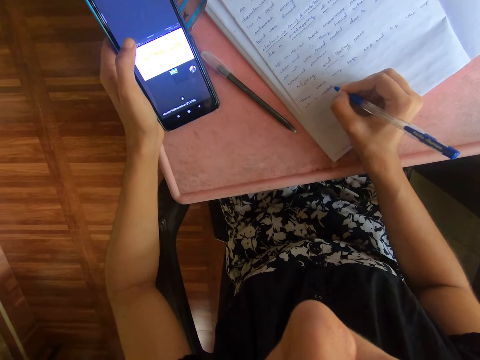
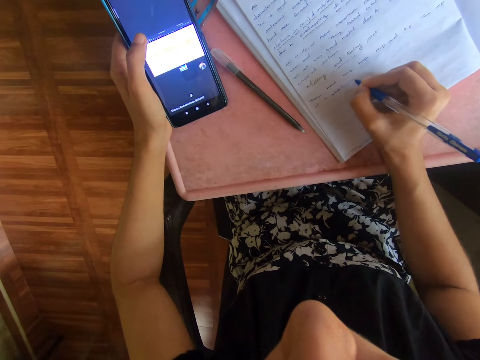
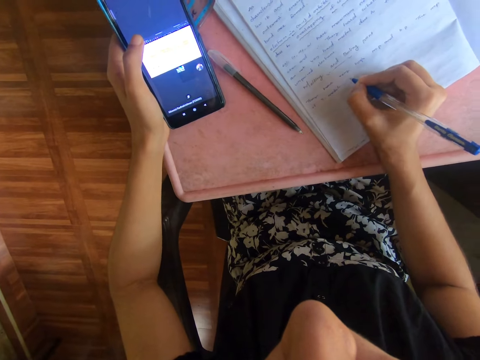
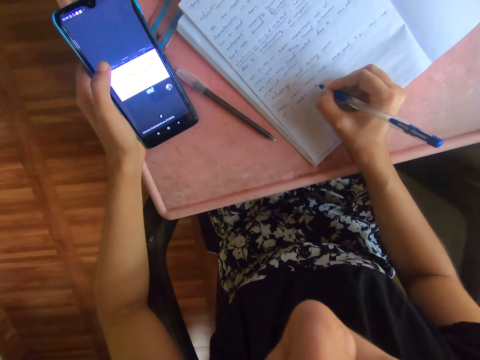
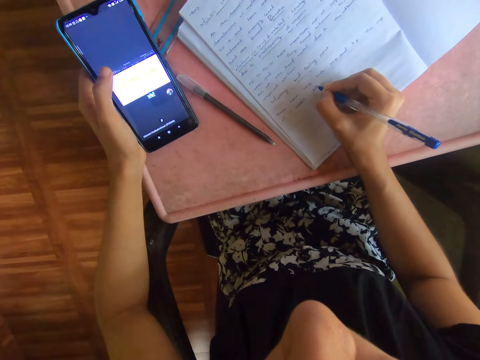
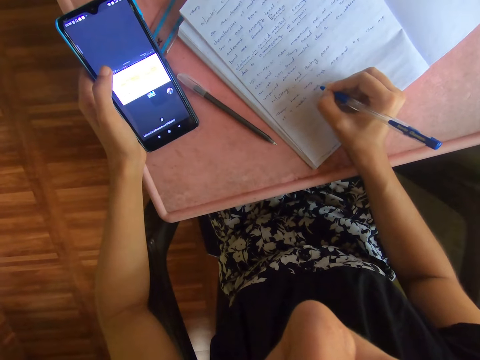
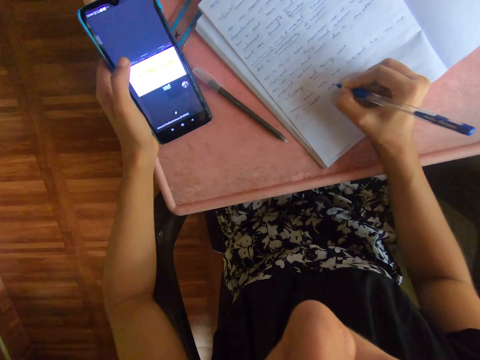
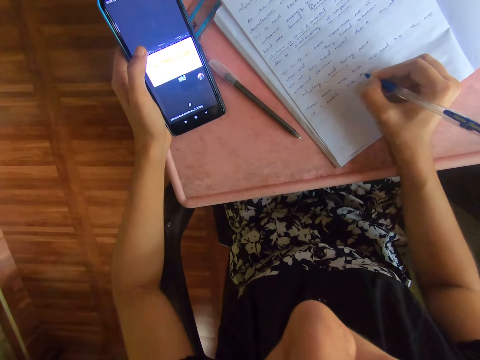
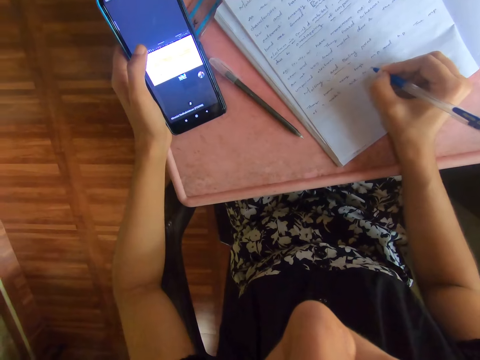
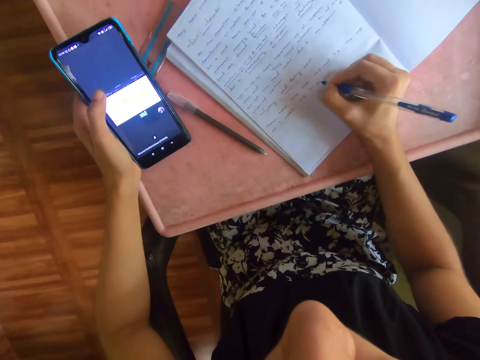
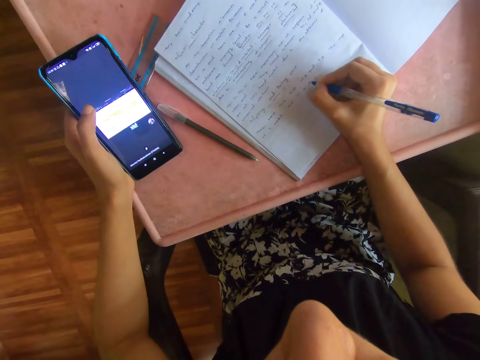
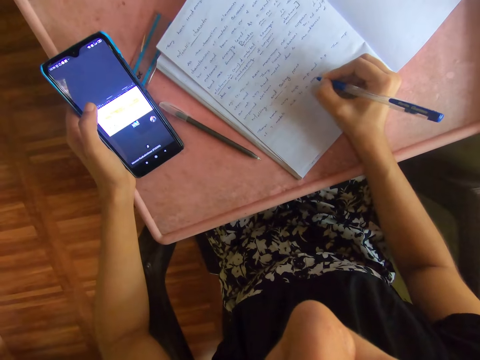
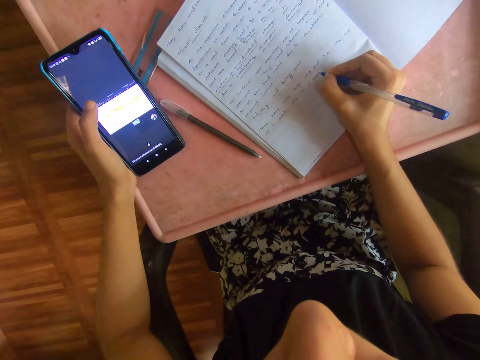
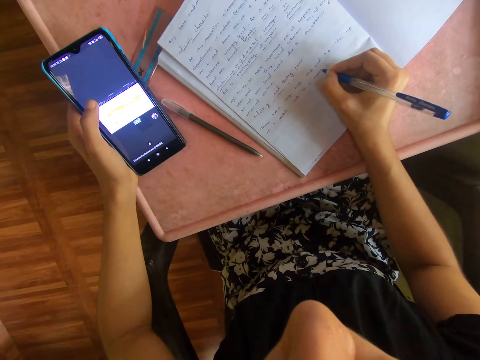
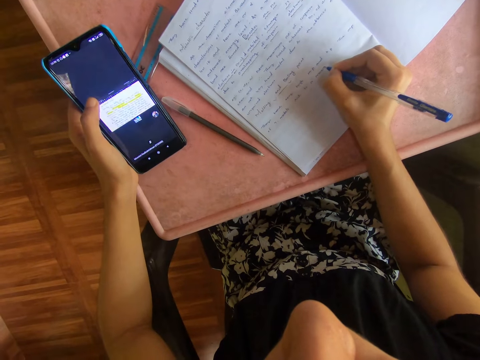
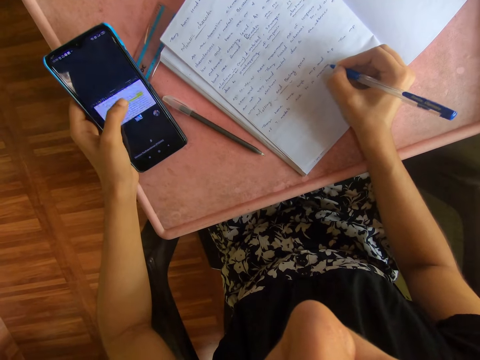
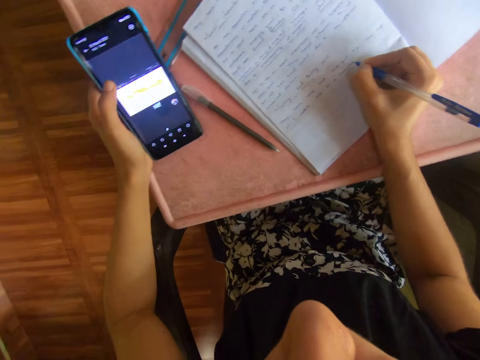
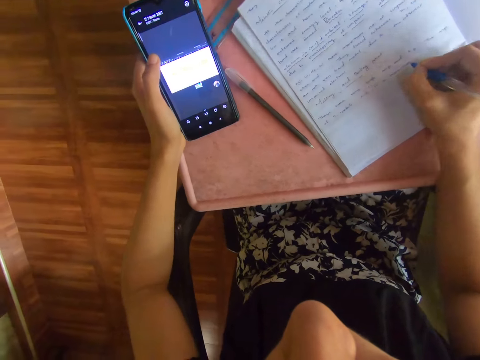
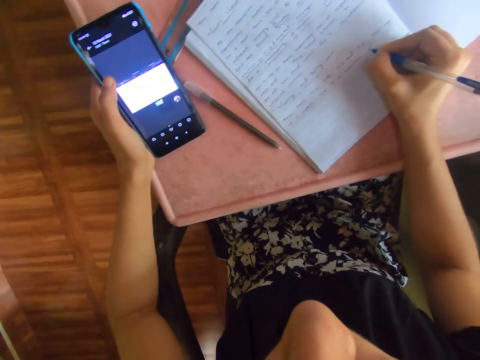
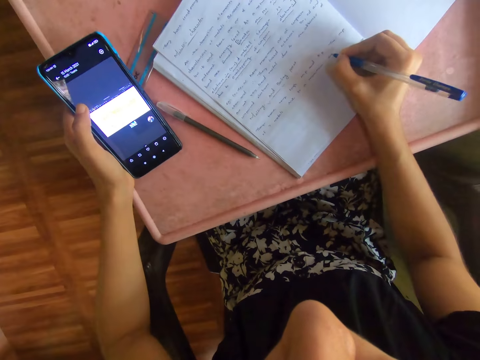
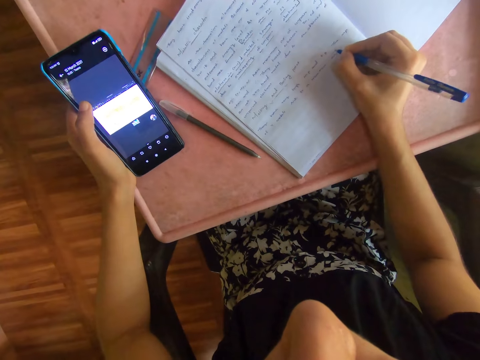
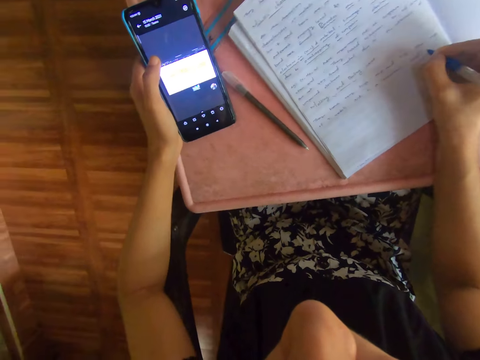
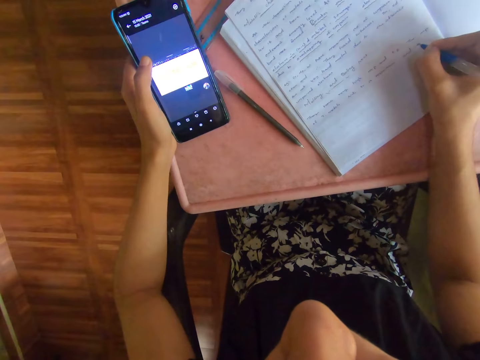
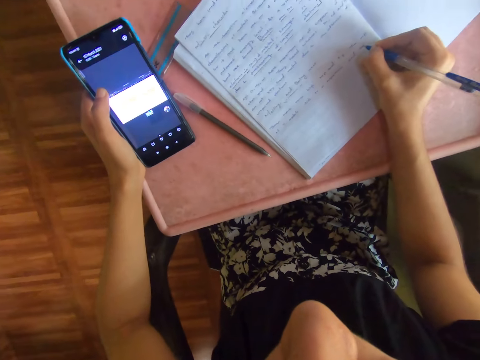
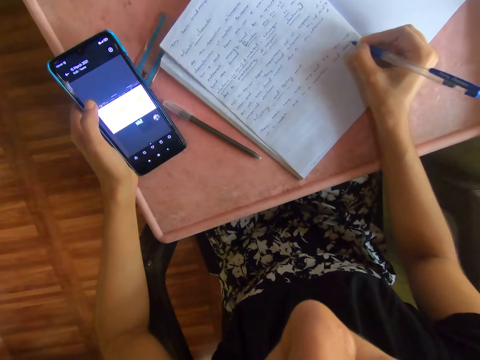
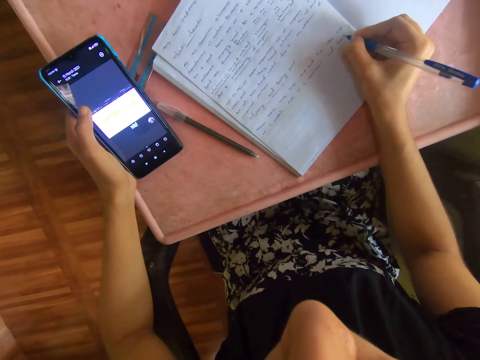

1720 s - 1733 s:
The camera wearer operates the phone with her left thumb.

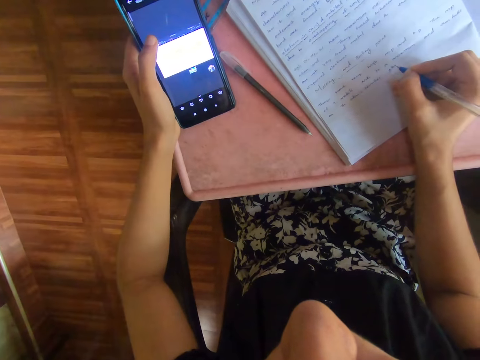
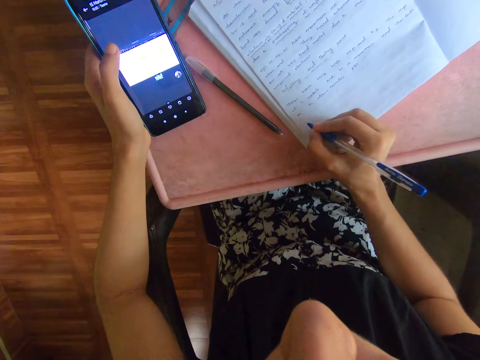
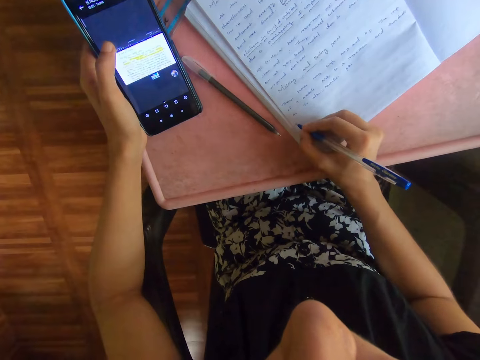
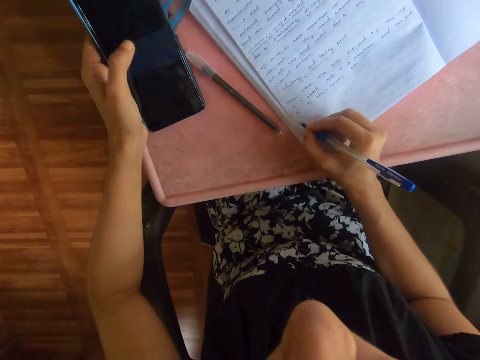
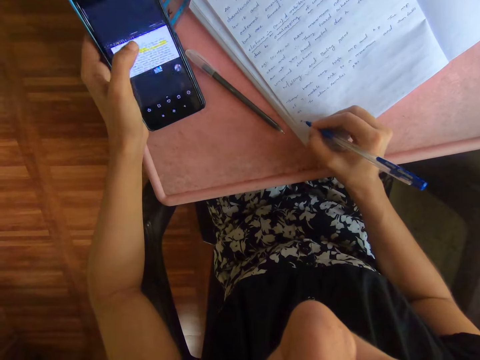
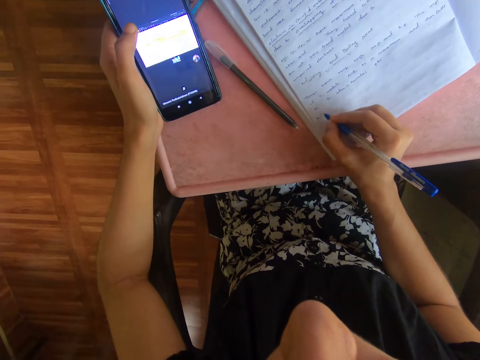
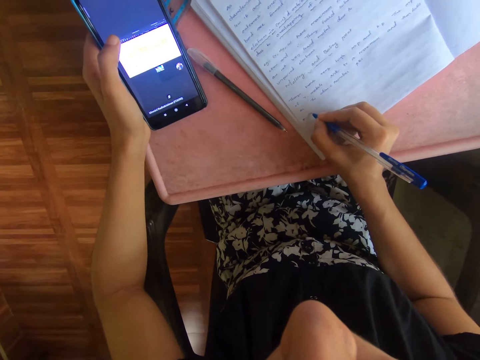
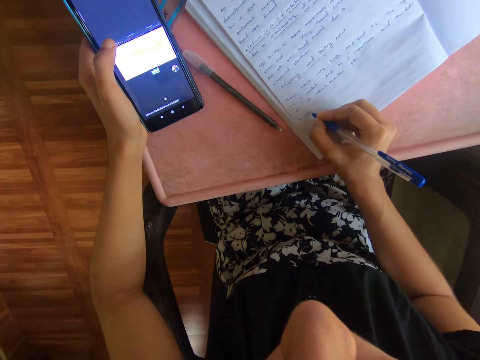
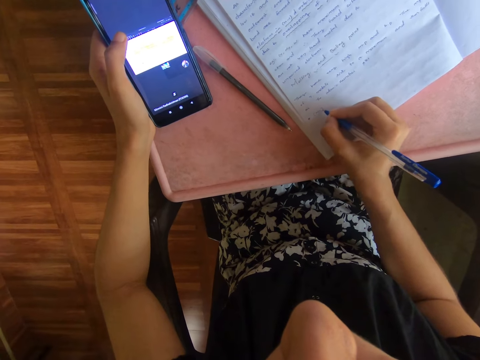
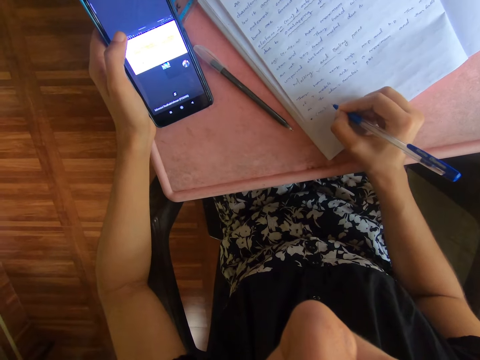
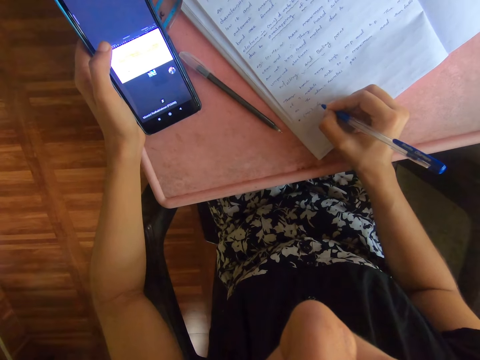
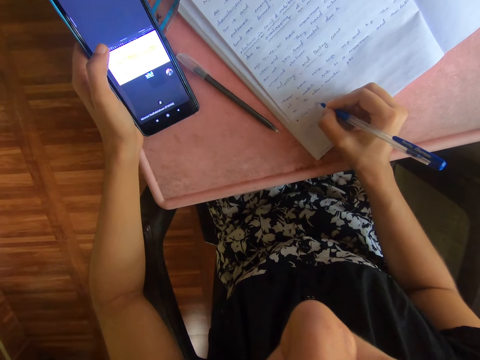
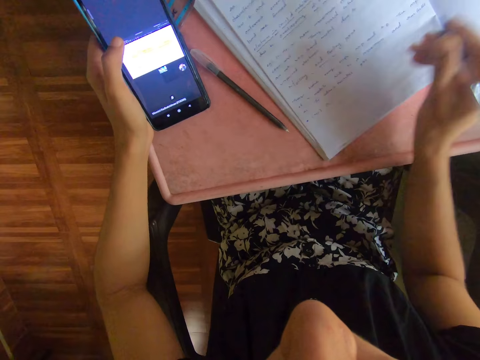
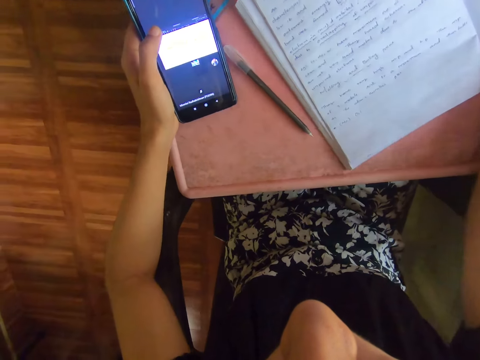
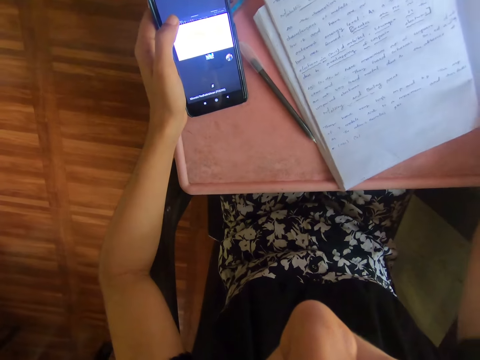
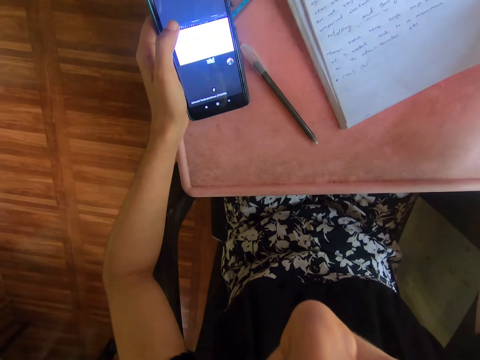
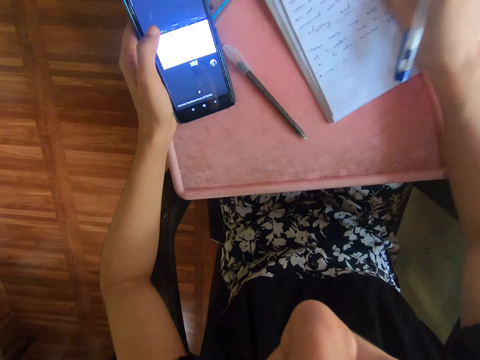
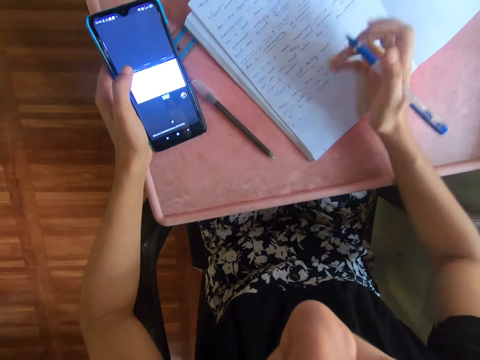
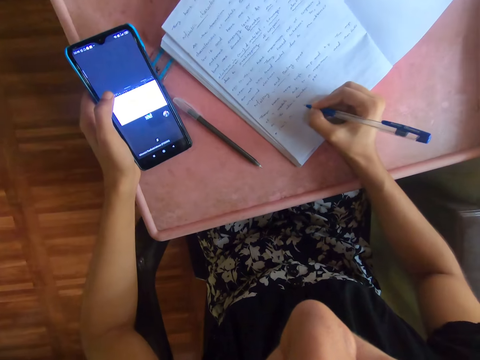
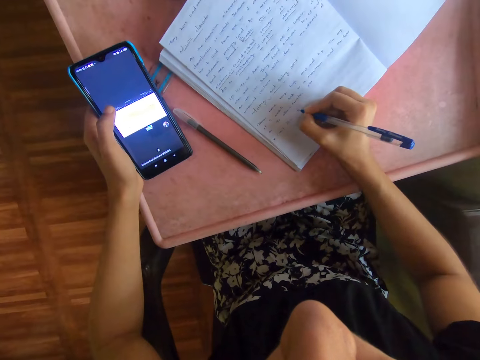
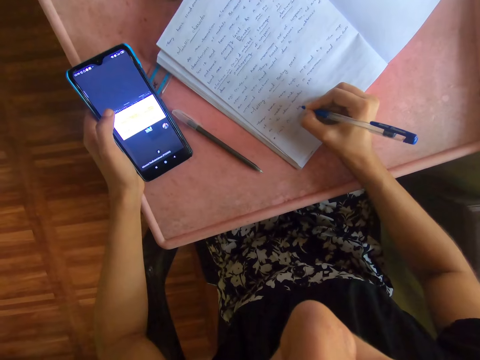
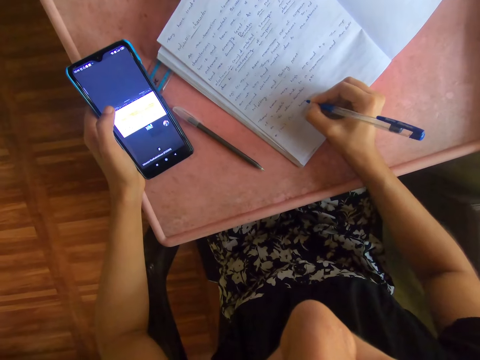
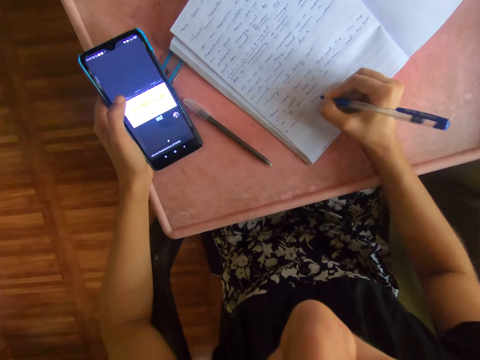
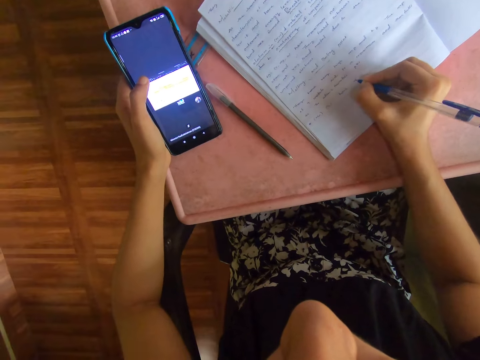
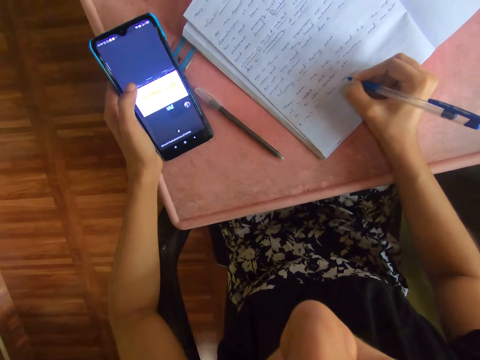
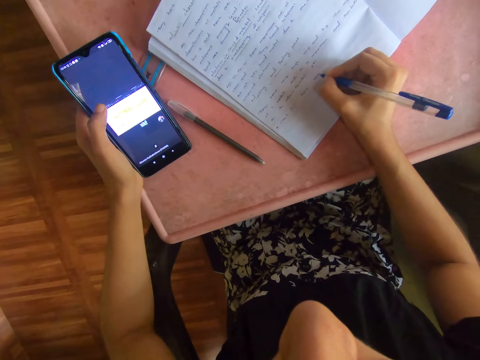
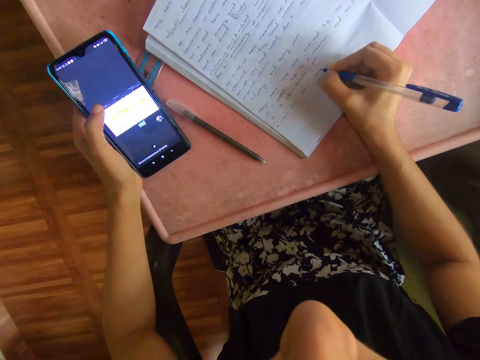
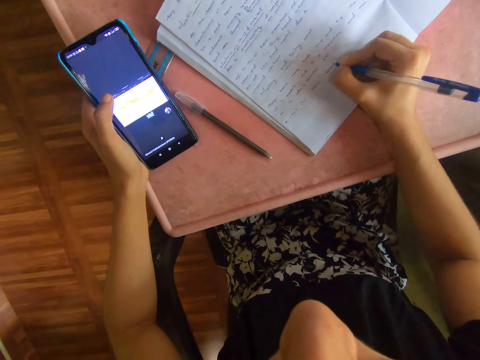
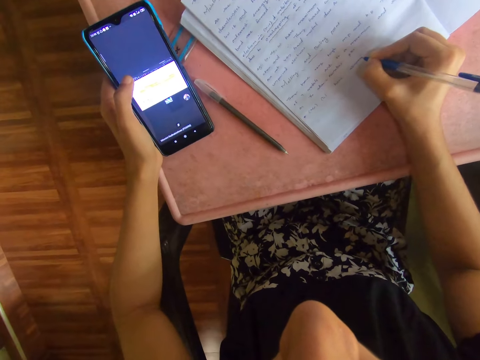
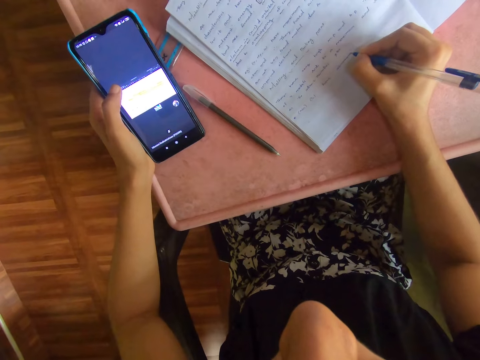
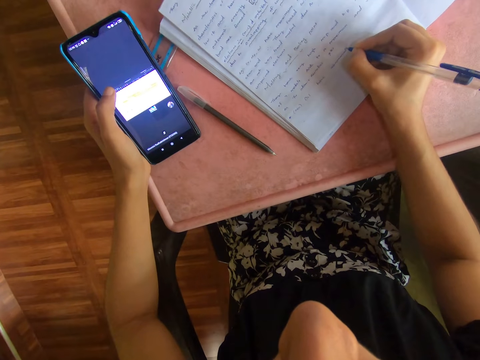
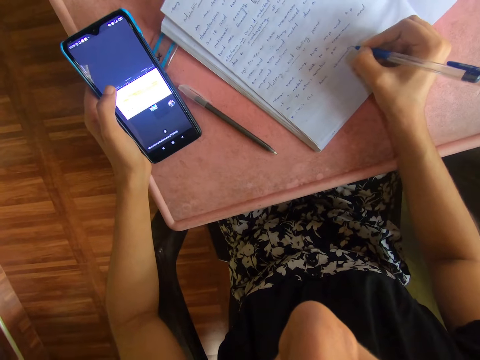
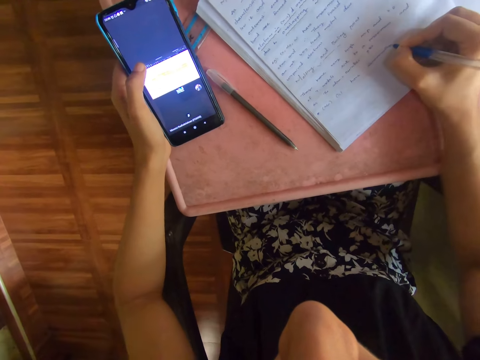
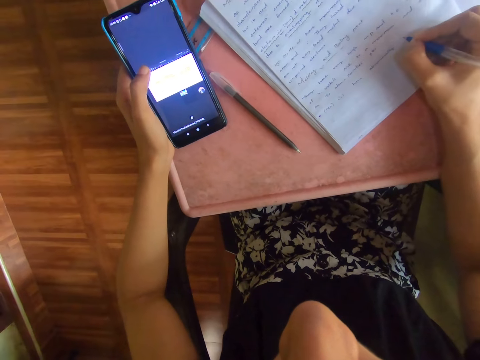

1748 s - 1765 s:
The camera wearer operates the phone with her left thumb. She adjusts the book on the plastic board with her right hand. She pushes the book. She writes on the book with the pen in her right hand.
